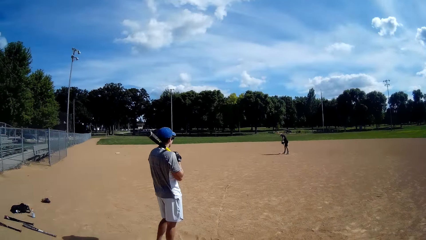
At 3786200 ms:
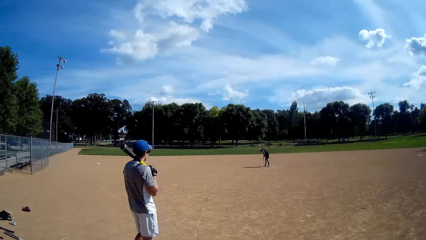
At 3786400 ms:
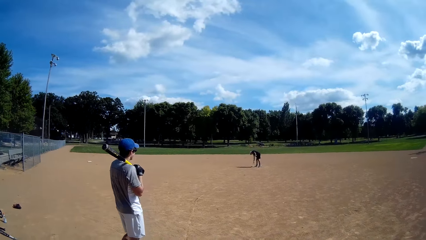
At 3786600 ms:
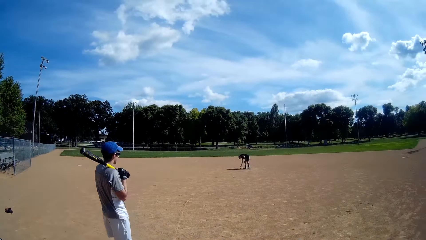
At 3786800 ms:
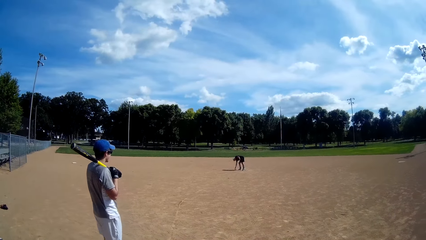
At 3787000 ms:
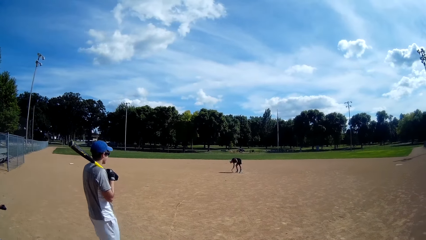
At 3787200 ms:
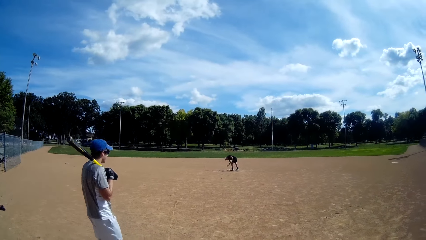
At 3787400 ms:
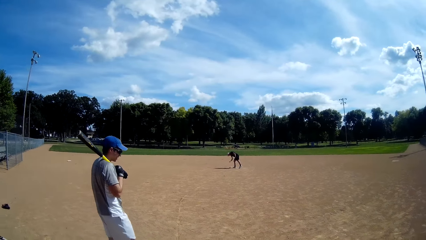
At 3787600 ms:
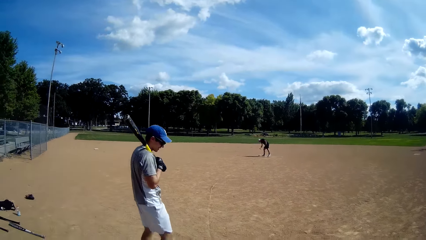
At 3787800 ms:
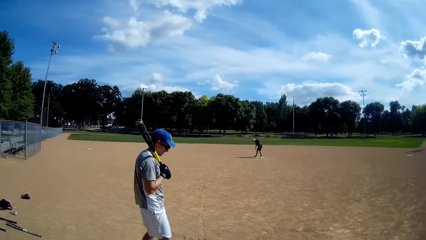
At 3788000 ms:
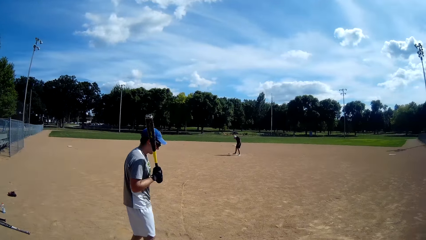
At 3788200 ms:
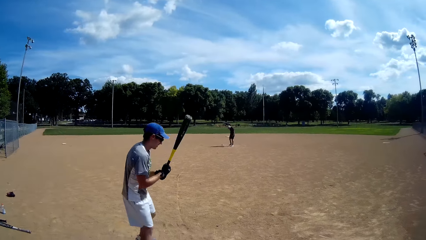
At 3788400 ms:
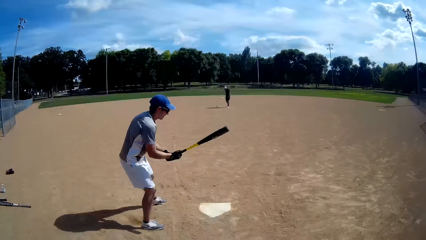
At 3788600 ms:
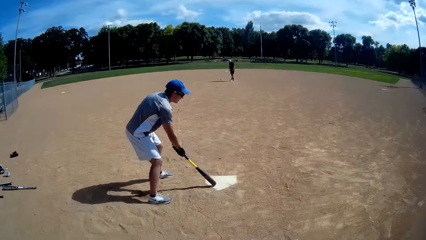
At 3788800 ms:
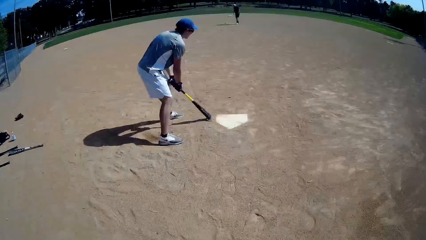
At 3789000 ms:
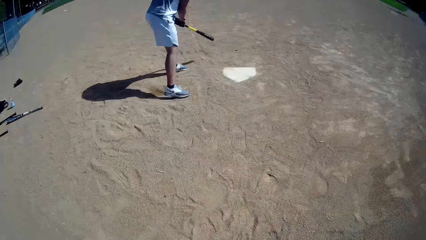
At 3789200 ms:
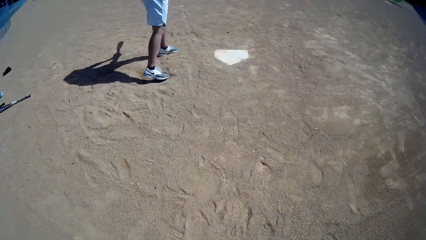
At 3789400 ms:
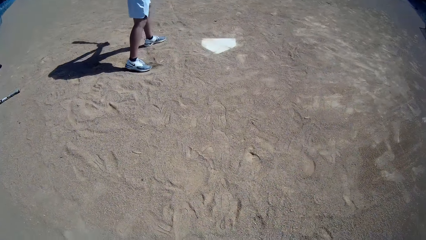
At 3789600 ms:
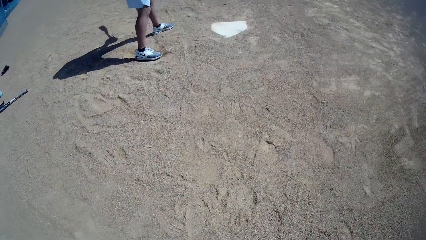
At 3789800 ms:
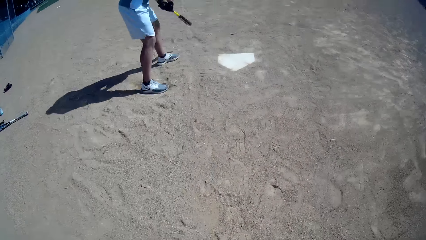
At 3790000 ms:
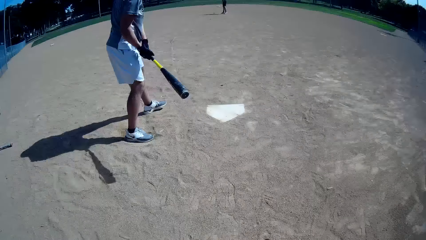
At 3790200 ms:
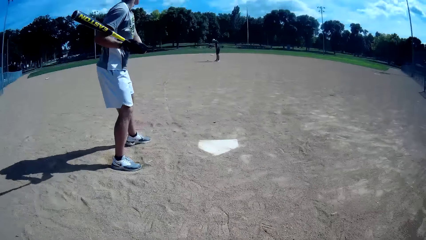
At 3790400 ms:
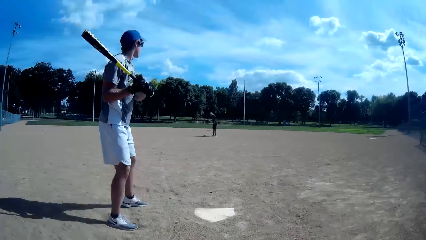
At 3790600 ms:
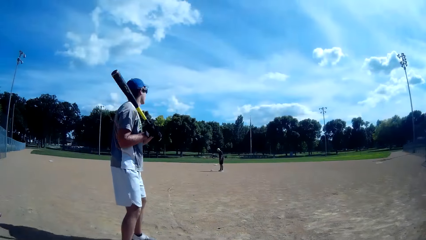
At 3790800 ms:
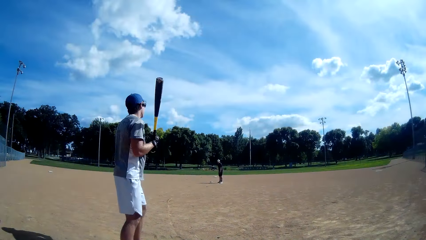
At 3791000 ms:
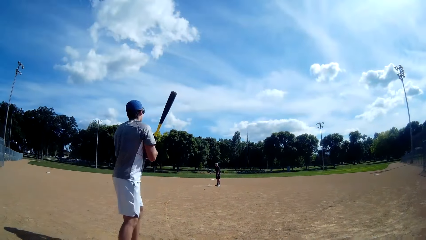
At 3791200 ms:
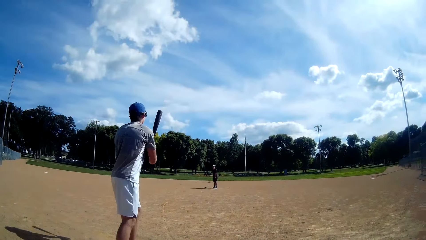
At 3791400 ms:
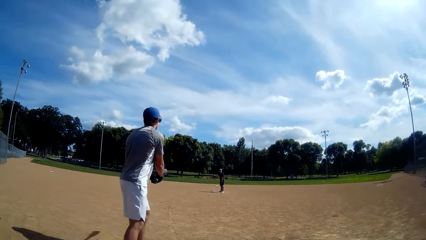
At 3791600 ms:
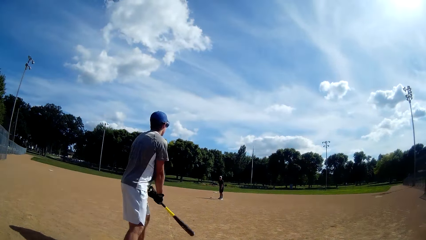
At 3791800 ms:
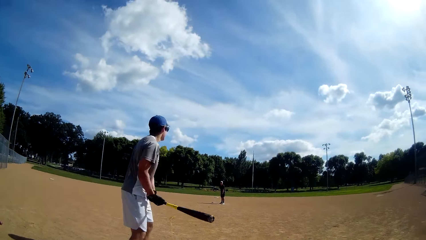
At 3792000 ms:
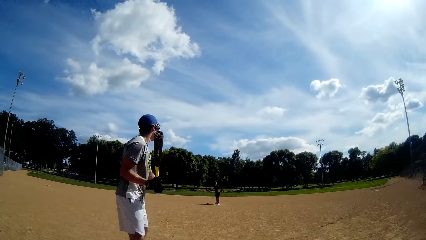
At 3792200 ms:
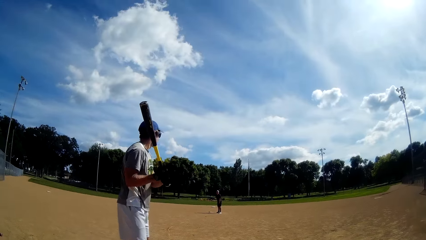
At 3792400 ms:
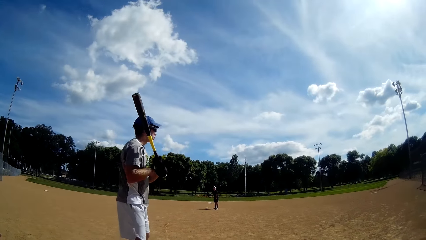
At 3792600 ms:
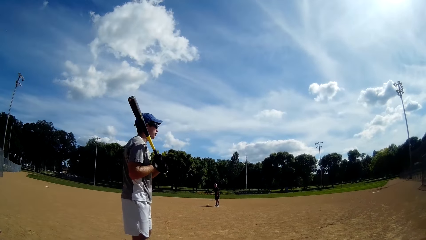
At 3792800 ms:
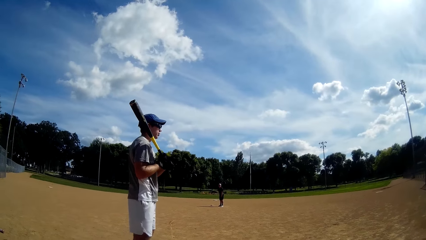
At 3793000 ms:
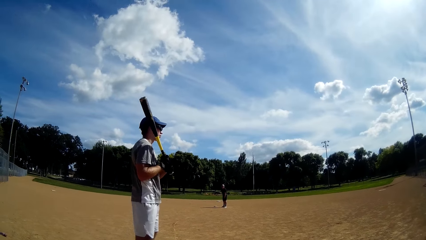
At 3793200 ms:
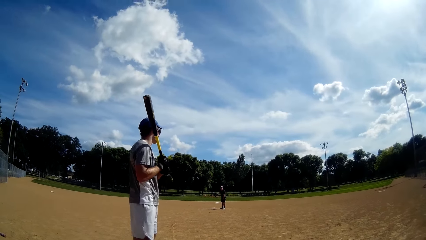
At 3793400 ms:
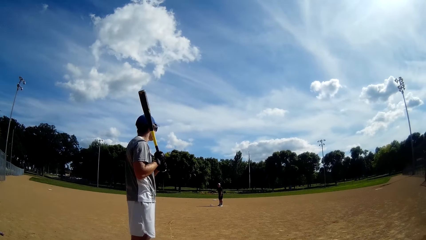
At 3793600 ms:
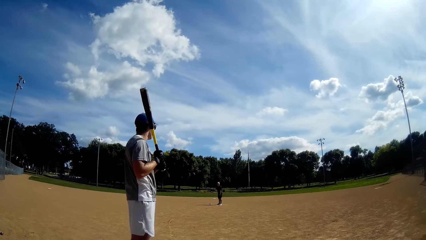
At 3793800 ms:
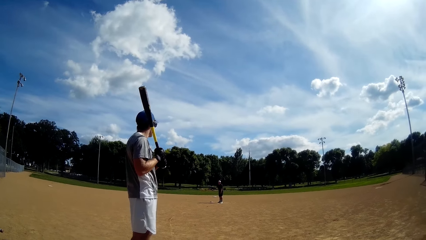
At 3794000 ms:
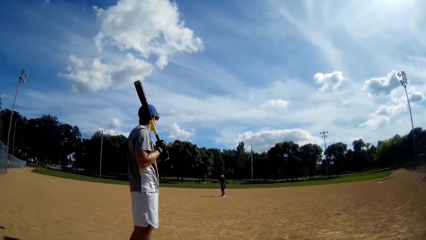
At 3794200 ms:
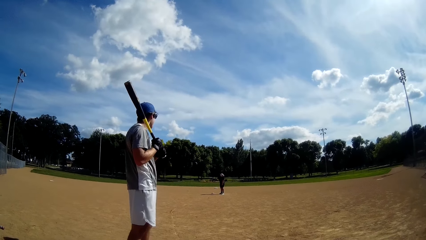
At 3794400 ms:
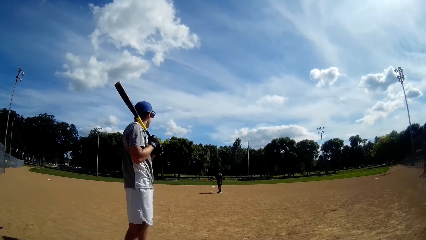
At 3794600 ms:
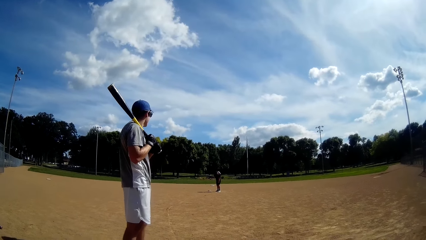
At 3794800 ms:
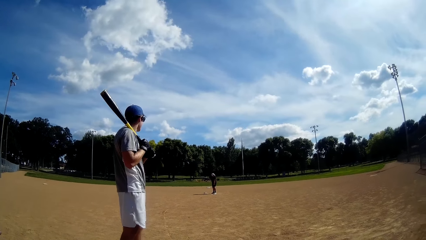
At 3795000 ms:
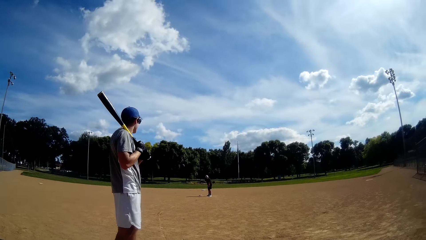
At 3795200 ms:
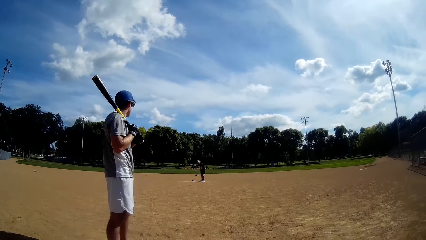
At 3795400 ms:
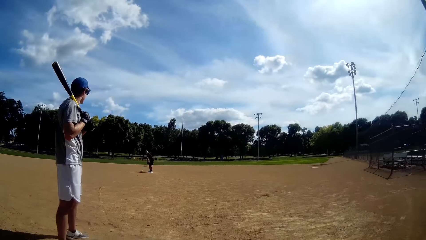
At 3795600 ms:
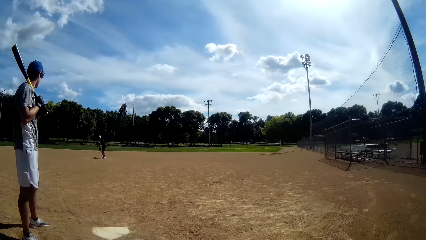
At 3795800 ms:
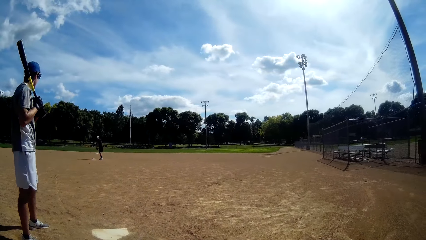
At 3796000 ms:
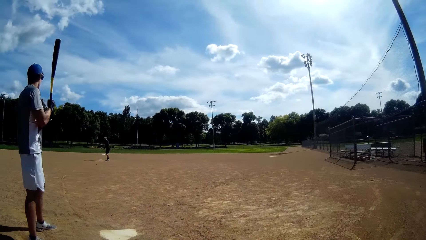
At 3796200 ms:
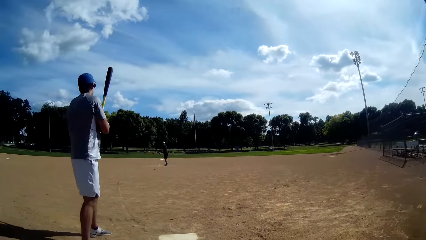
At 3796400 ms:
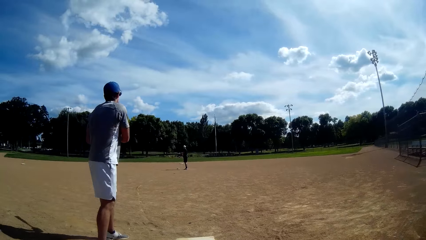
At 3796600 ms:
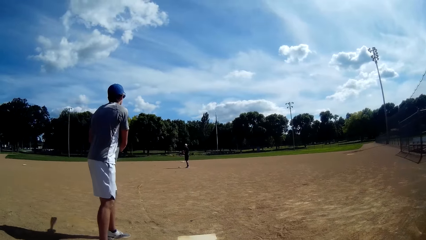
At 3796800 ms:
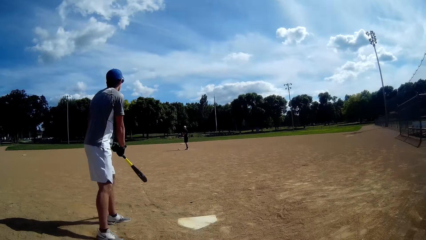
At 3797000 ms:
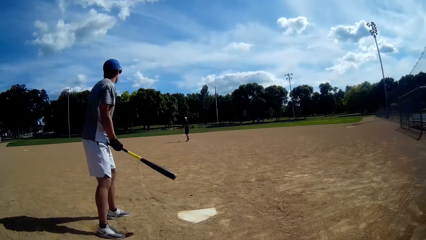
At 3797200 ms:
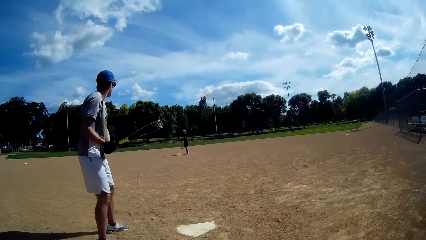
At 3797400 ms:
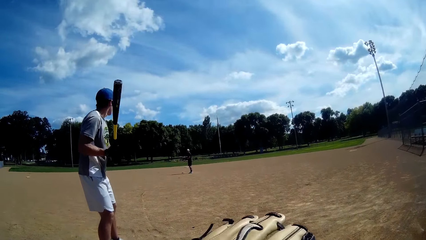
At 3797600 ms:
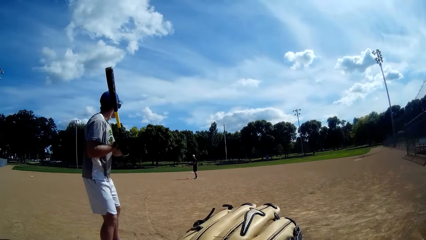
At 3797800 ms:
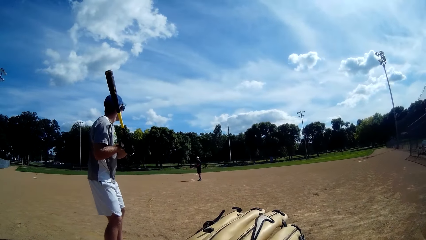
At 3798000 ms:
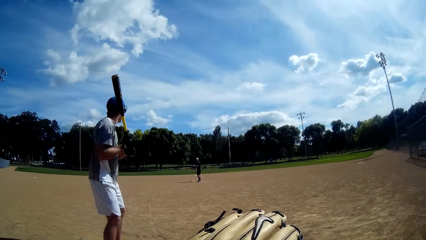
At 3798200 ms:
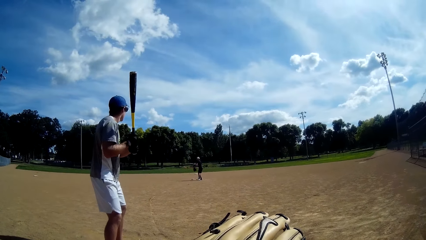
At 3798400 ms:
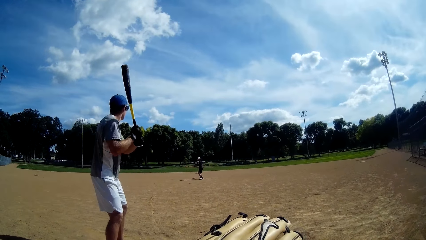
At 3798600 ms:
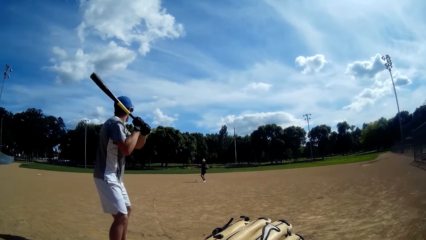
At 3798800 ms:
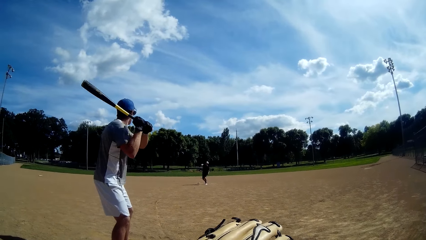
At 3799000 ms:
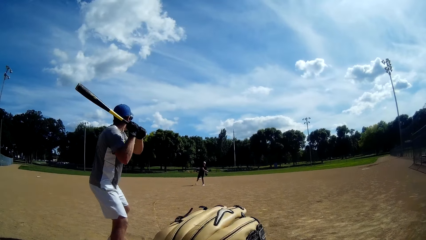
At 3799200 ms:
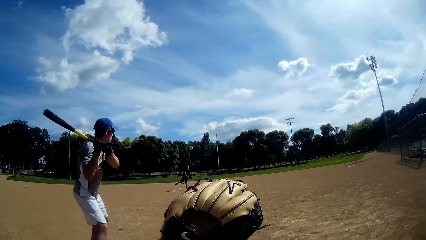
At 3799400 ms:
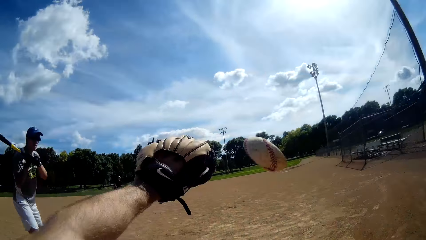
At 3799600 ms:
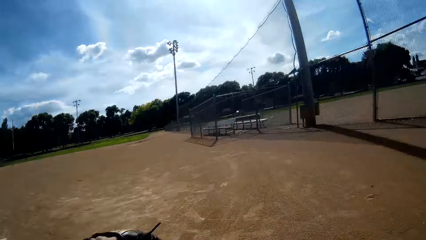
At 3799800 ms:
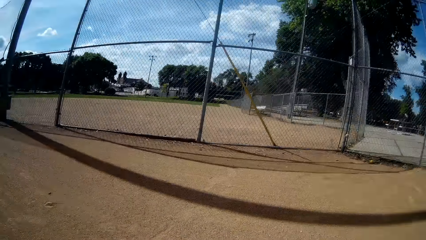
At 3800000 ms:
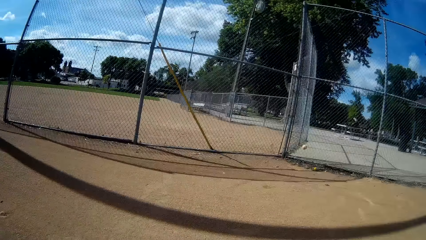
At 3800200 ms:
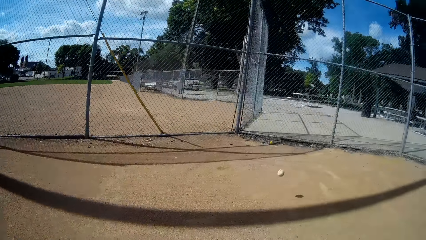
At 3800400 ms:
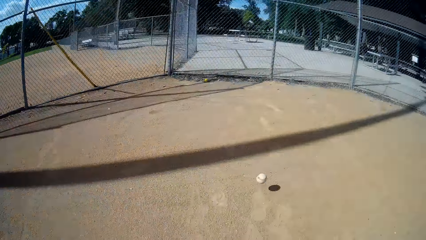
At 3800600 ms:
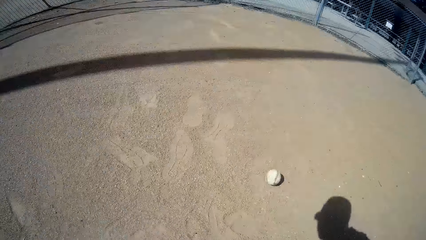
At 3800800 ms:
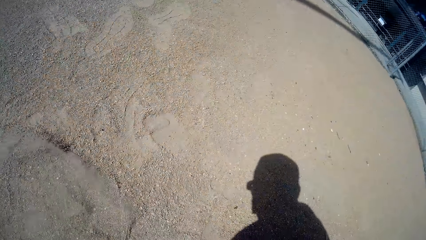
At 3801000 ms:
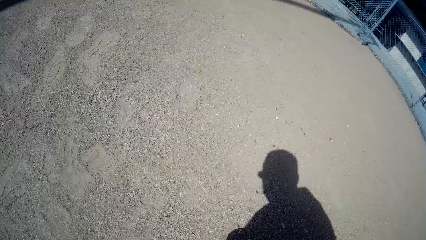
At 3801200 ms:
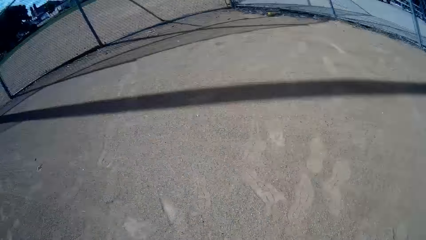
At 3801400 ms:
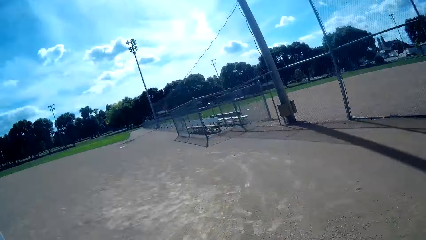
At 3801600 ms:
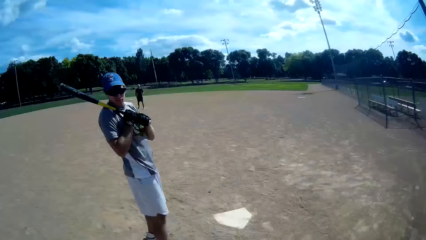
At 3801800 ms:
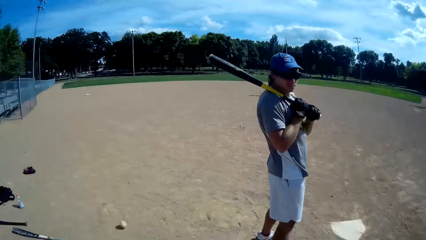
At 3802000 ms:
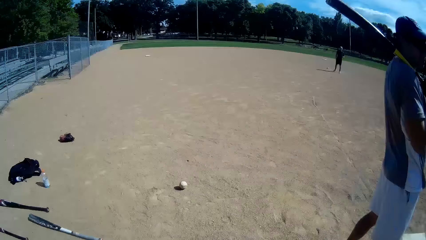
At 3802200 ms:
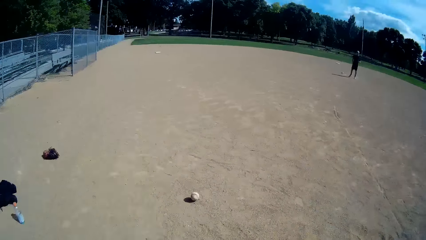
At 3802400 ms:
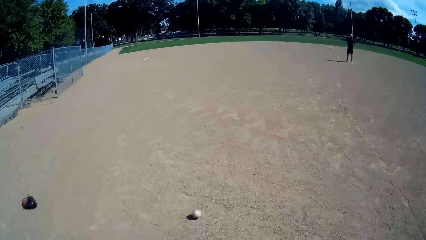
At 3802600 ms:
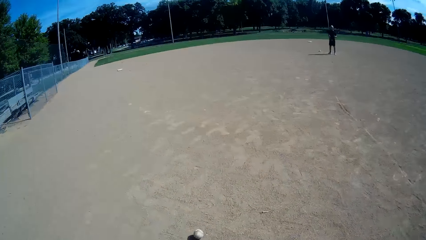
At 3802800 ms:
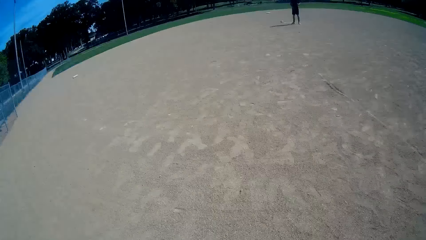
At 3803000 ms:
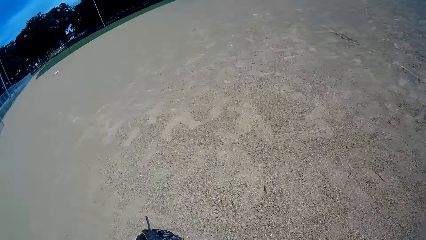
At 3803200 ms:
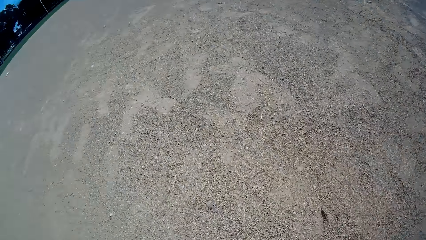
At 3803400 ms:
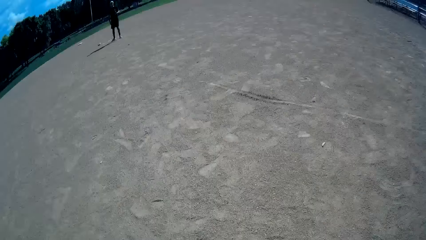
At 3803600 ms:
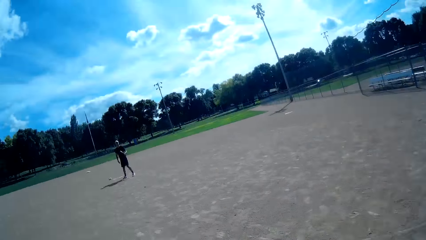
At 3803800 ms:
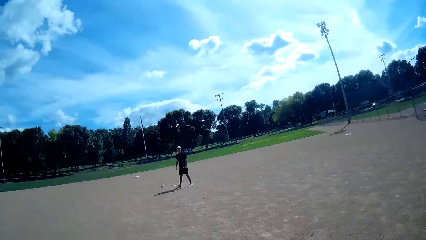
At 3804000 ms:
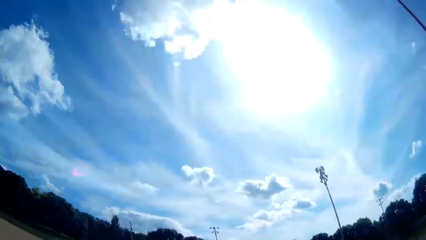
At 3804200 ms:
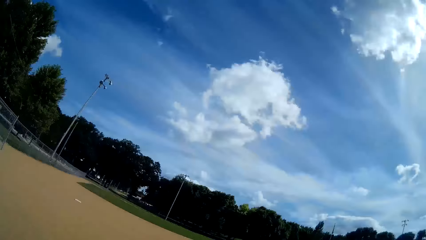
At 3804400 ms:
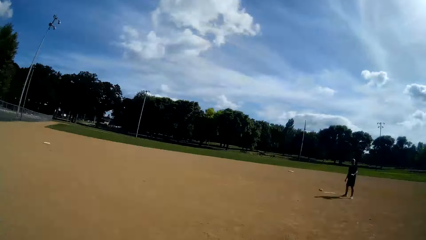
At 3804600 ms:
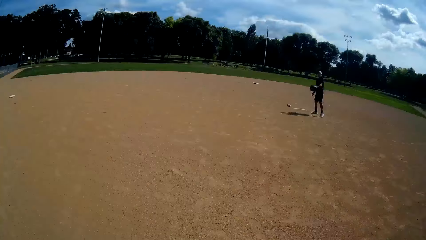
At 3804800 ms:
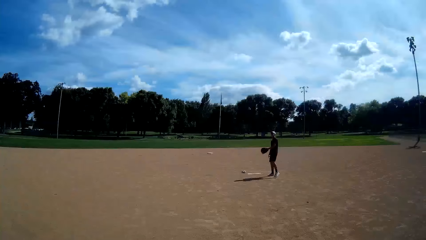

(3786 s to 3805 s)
A man picks up the ball. Another man hits the pitcher's plate. The other man swings the bat. The camera wearer lifts his hand. A third man throws the baseball to the camera wearer. The camera wearer lifts his hand. He walks toward the ball.
